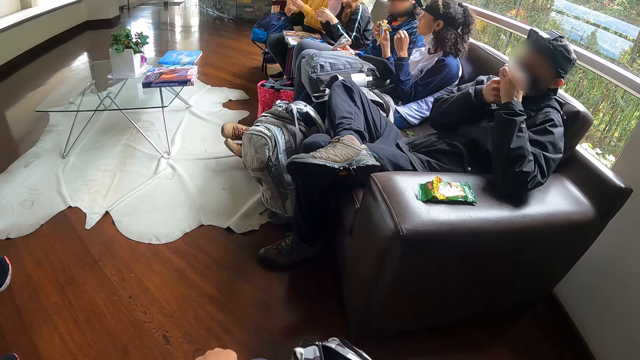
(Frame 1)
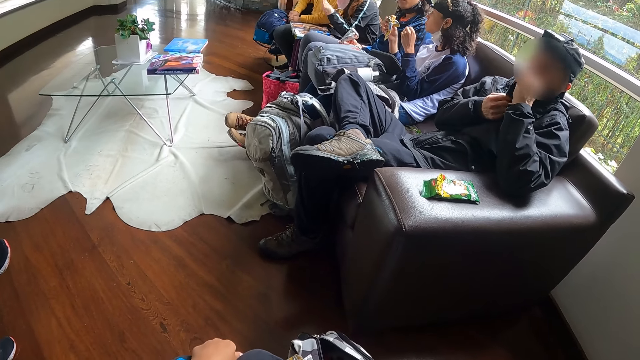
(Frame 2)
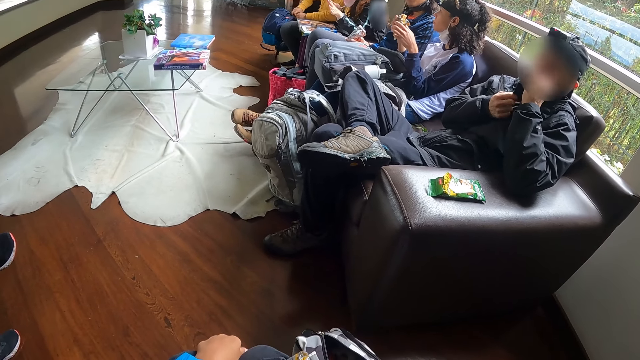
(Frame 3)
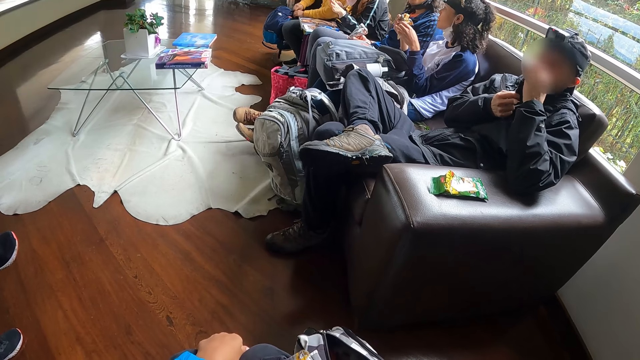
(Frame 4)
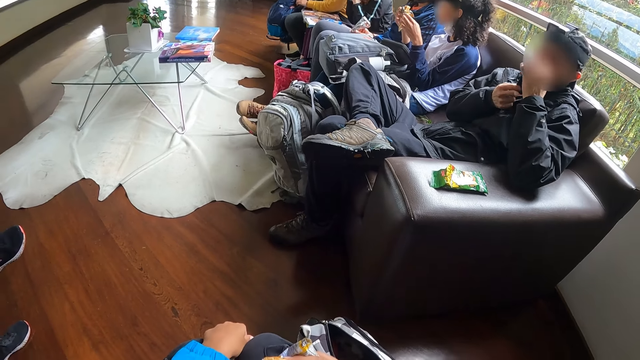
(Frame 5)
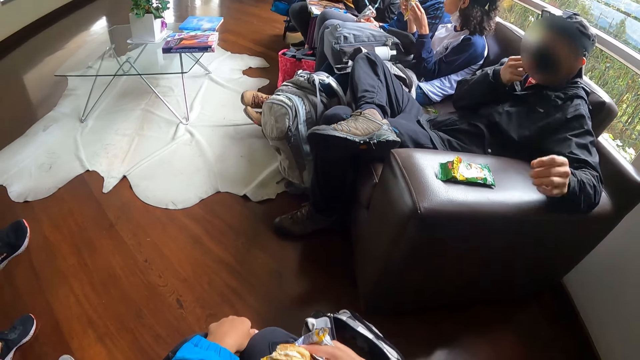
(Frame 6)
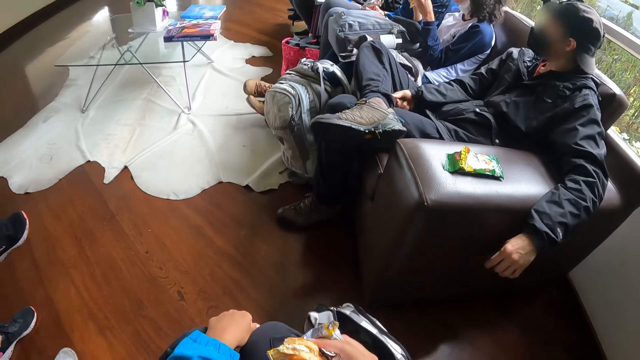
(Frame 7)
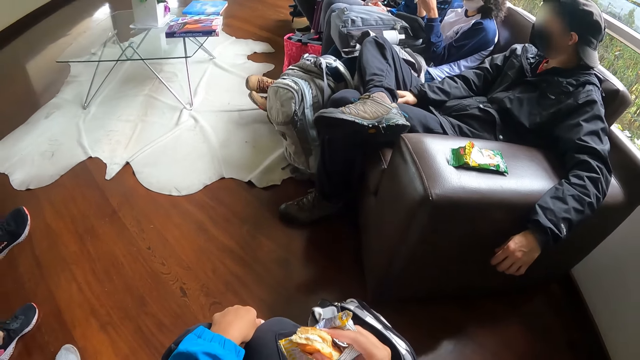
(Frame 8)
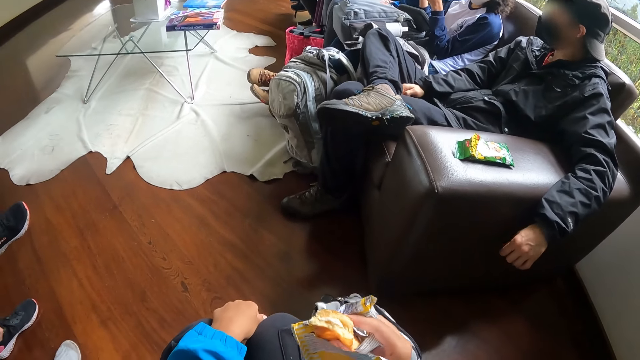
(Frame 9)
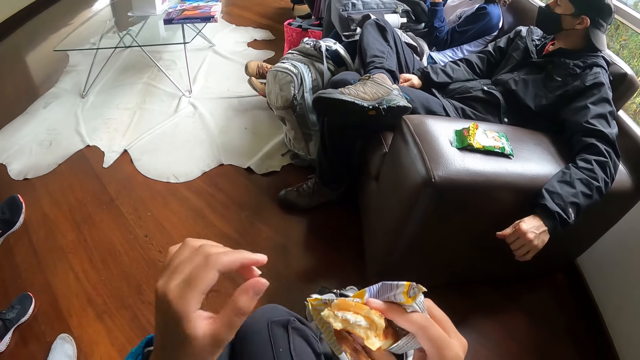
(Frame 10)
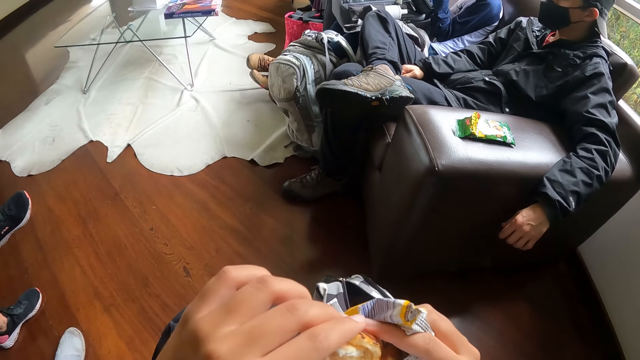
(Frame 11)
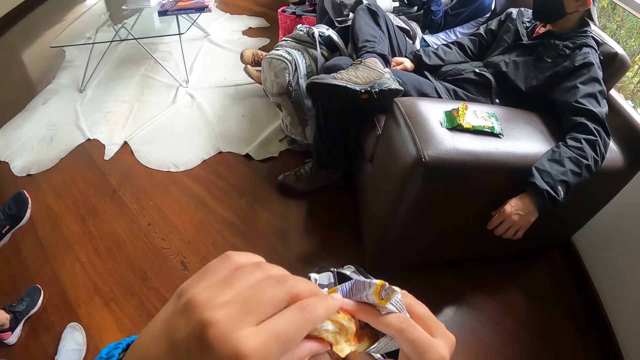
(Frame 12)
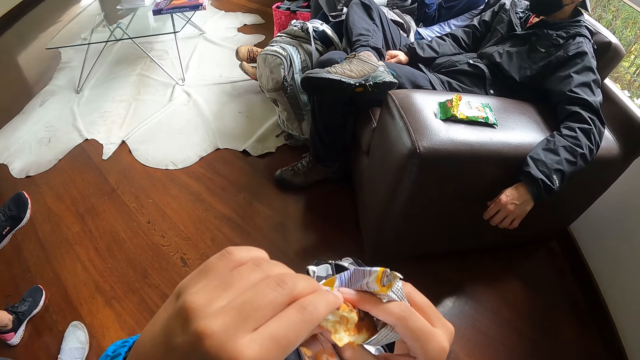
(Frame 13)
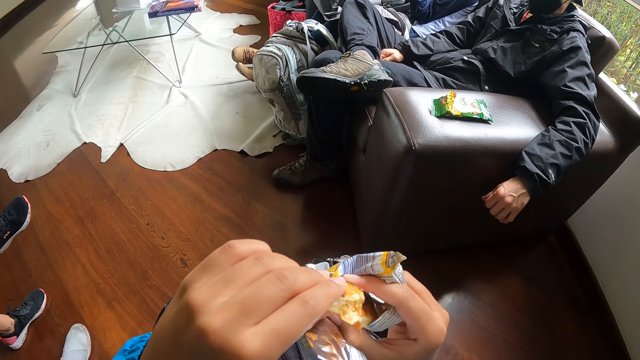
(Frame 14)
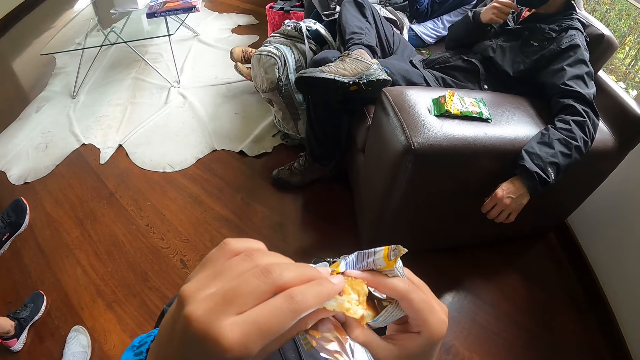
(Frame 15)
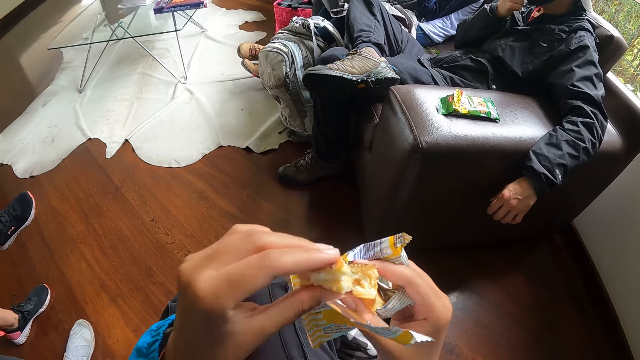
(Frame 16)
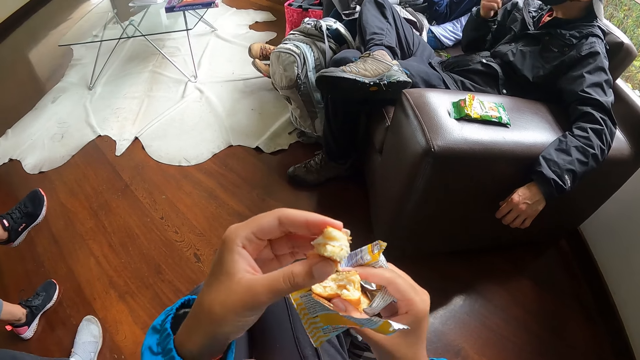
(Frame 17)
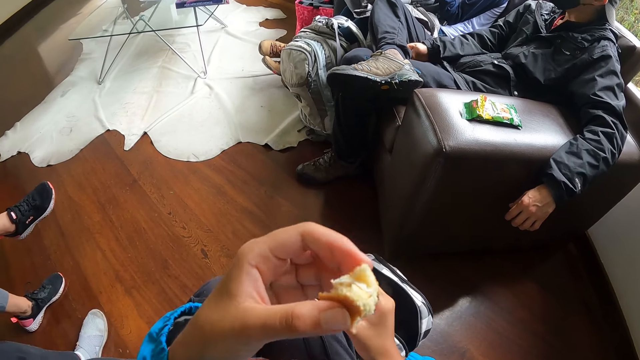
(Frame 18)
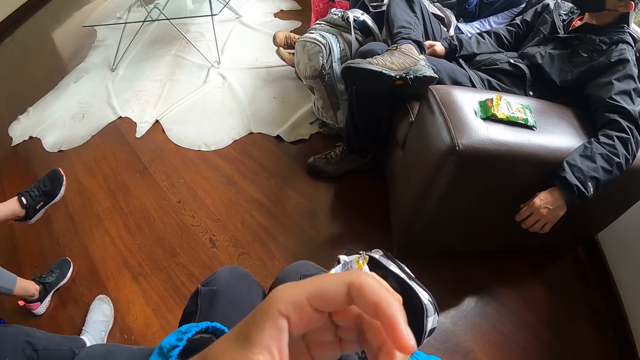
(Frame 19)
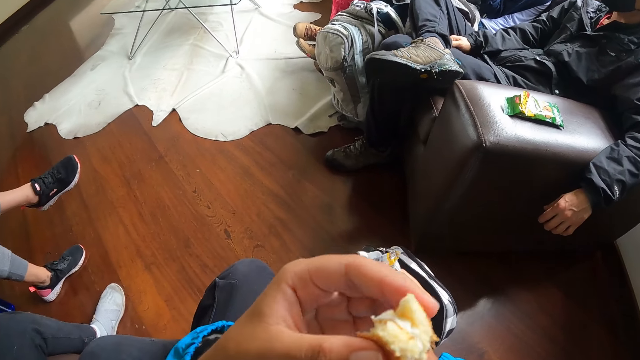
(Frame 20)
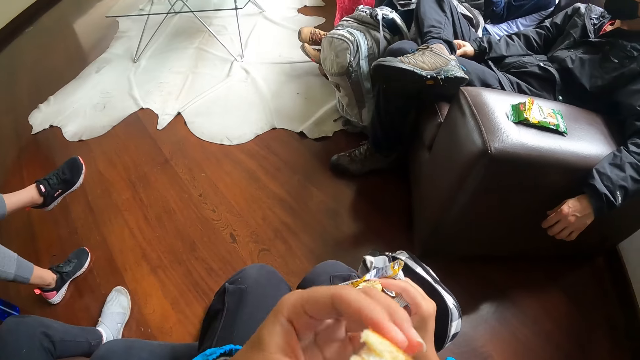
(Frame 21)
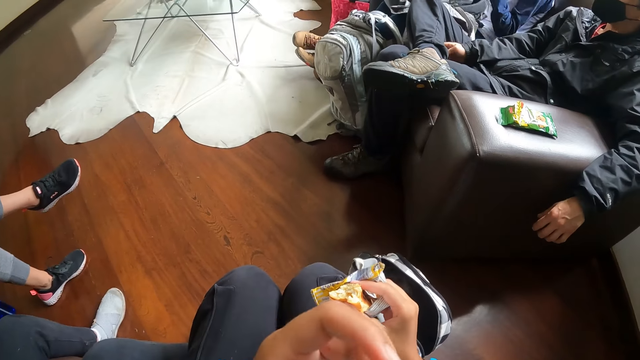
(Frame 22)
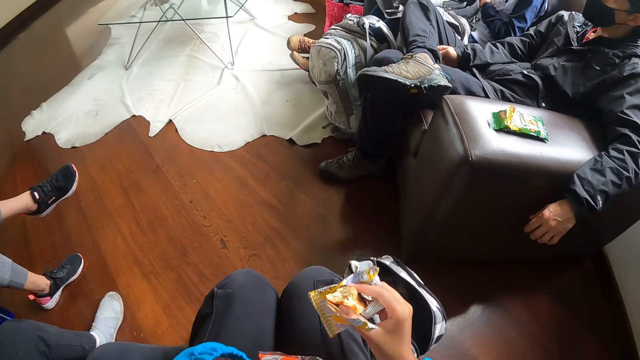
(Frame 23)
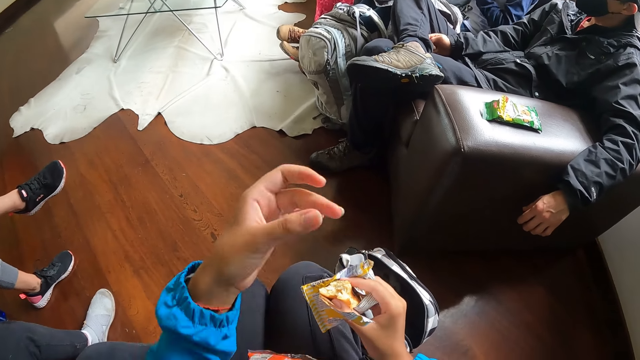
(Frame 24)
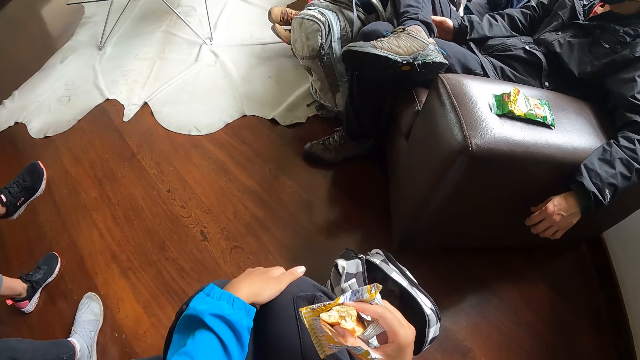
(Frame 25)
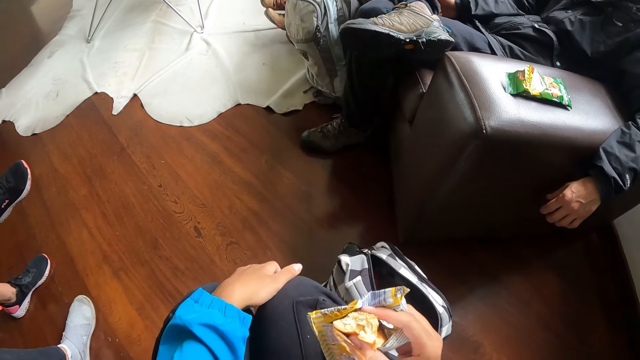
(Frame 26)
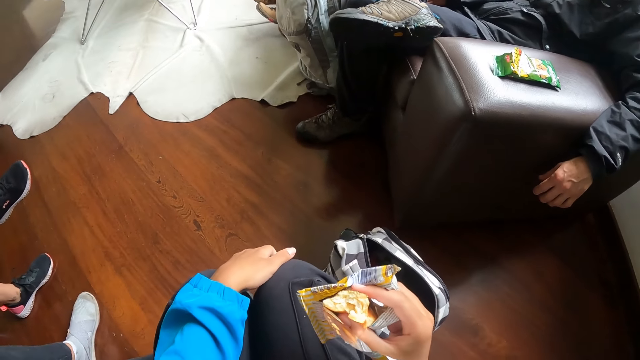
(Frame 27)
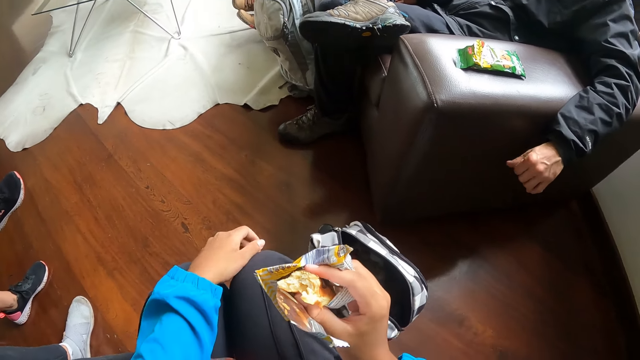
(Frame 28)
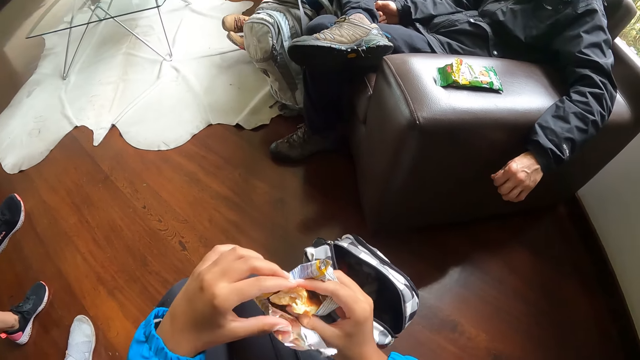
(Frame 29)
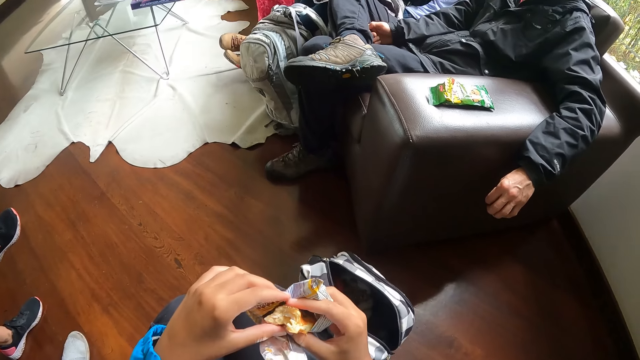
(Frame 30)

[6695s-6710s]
The man eats the snack with his left hand. He touches the nose mask on his face with his right hand. The camera wearer cuts from the snacks with her left hand. She eats the snacks in her left hand.

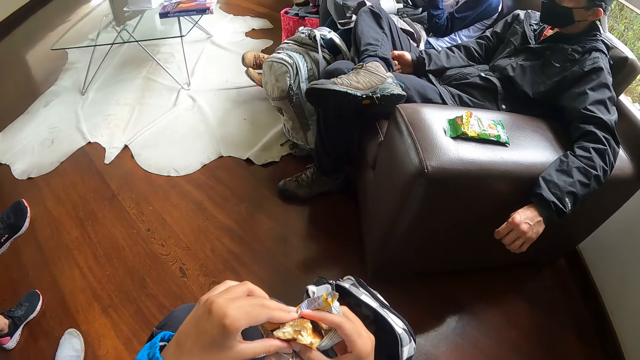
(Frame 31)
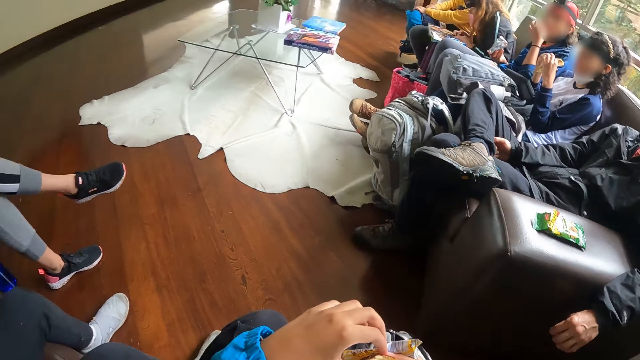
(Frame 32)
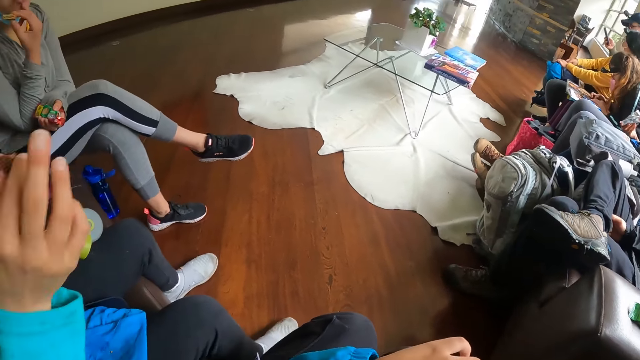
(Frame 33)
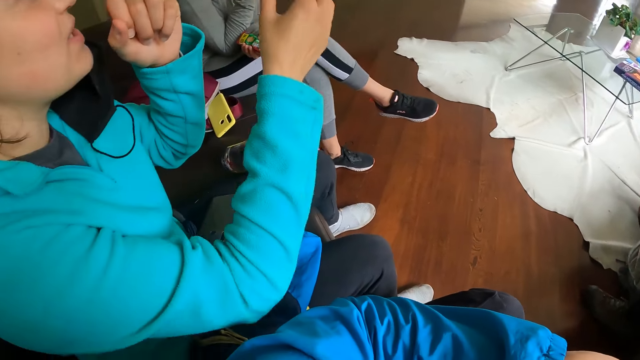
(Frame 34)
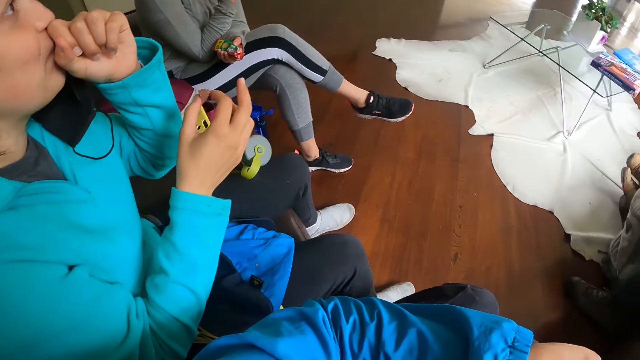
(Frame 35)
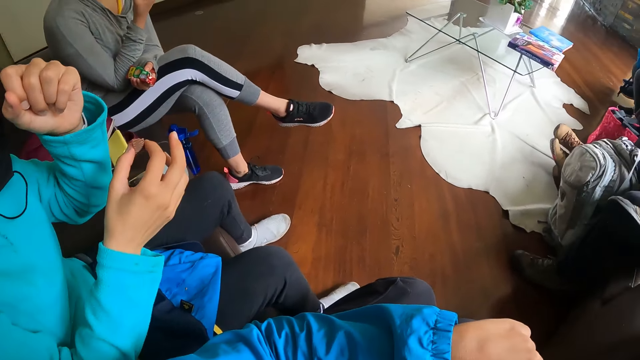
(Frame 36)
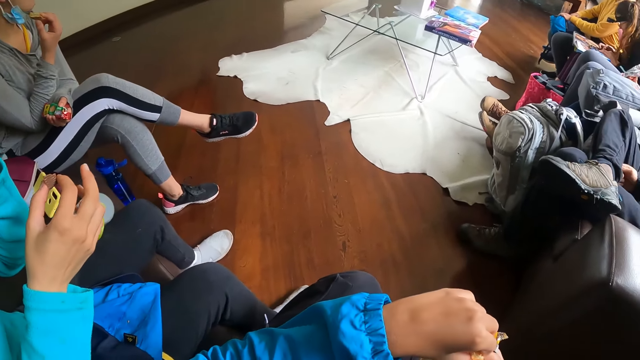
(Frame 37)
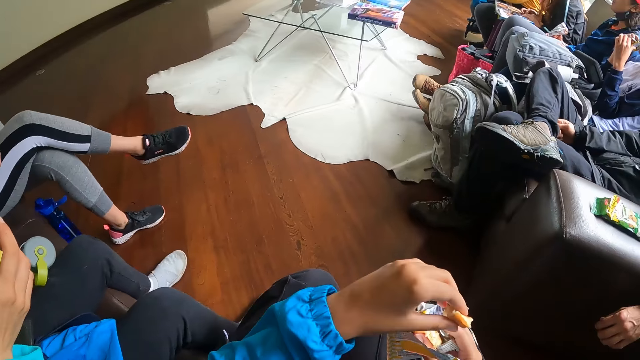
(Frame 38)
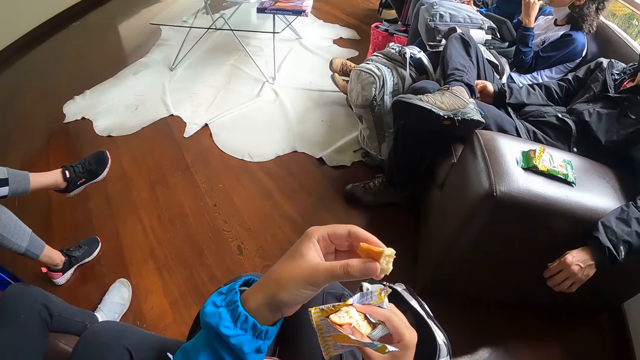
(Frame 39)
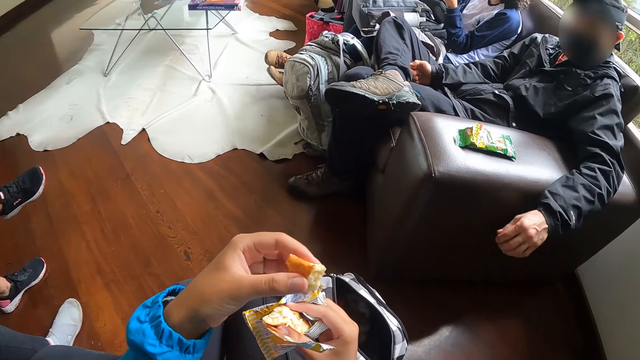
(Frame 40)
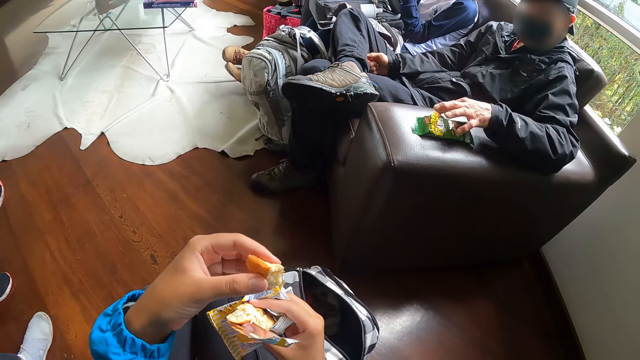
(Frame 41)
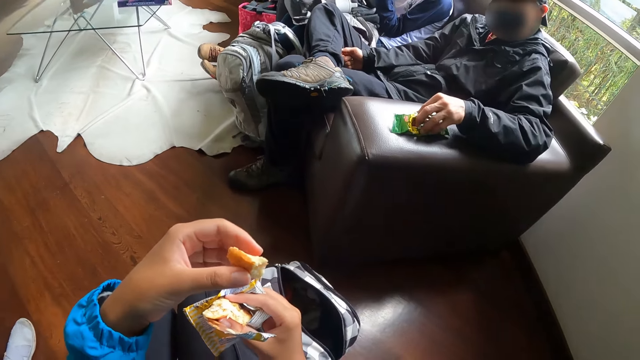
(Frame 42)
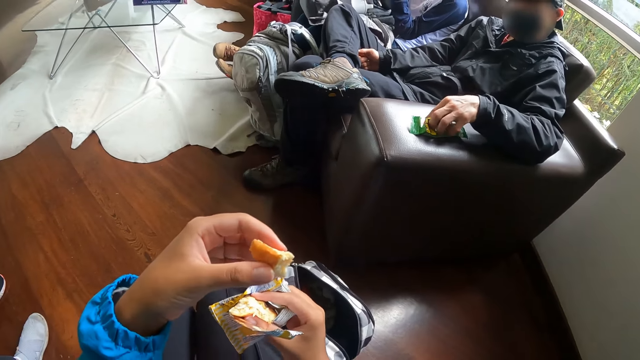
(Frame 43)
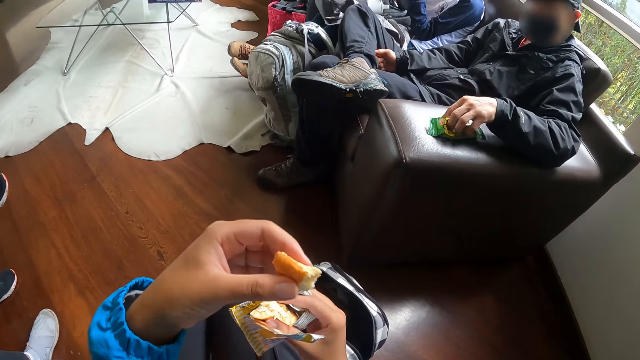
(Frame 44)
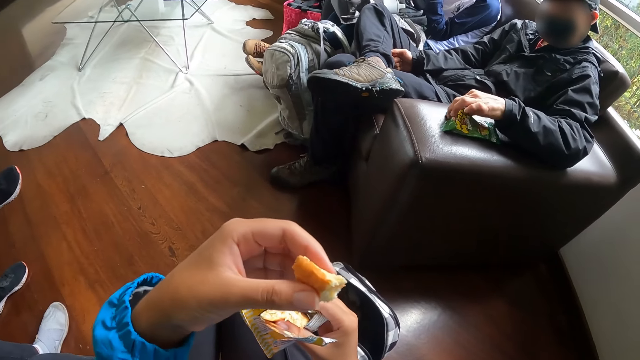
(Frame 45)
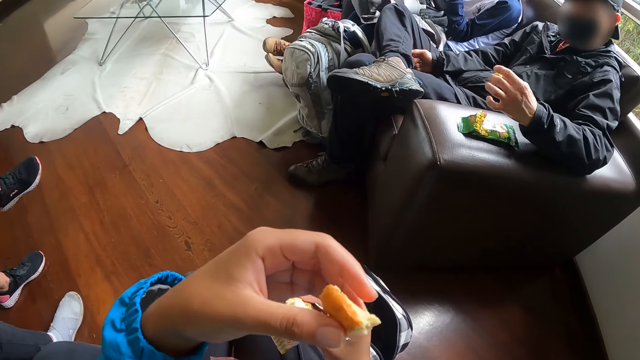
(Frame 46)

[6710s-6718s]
A person talks. The camera wearer cuts from the snacks with her left hand. The man picks snacks from the pack with his left hand.
